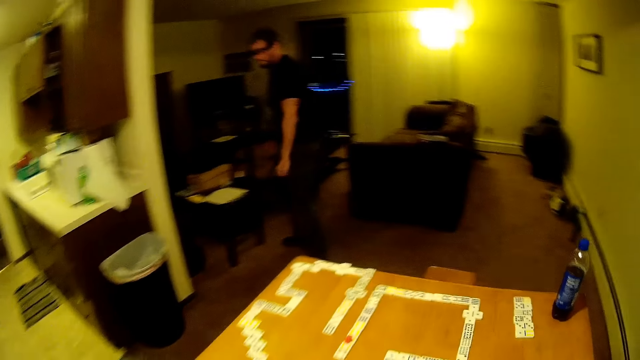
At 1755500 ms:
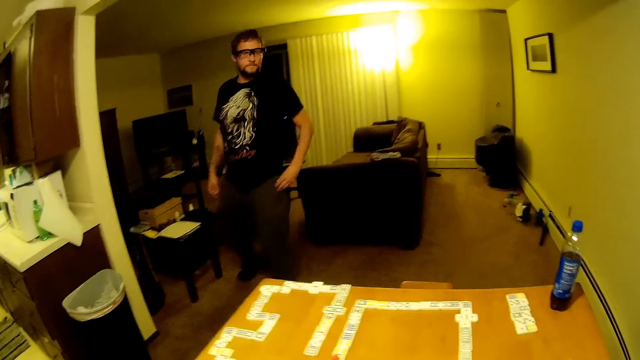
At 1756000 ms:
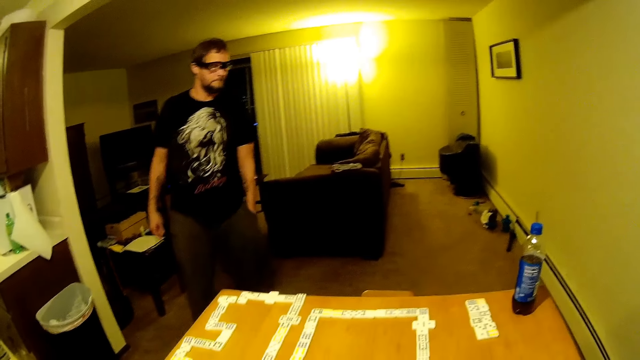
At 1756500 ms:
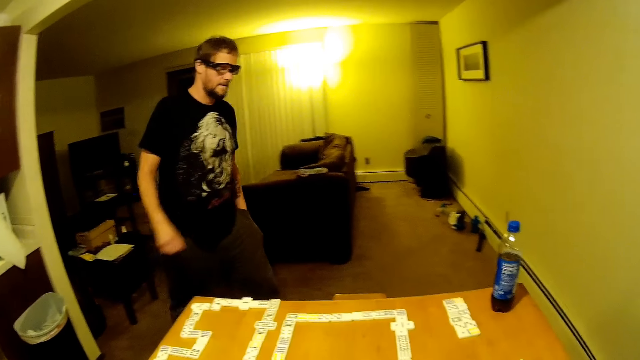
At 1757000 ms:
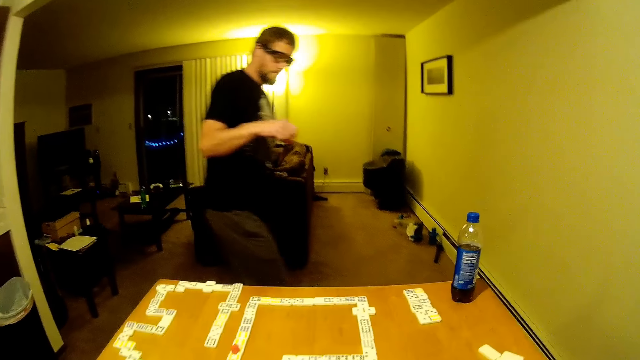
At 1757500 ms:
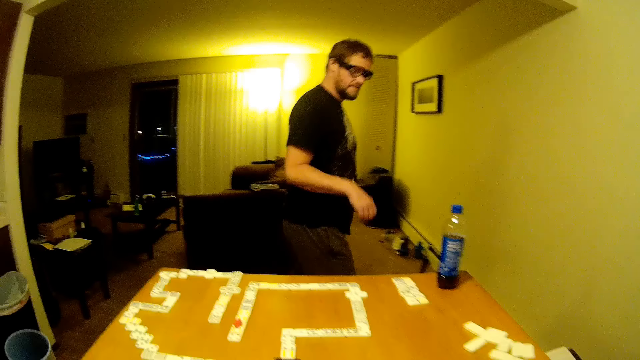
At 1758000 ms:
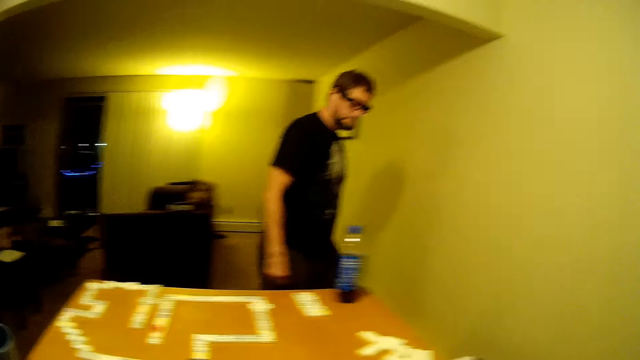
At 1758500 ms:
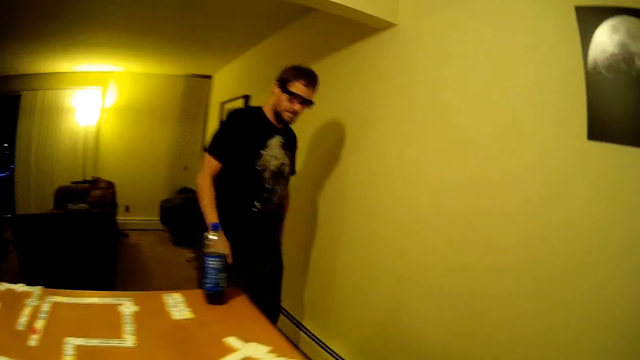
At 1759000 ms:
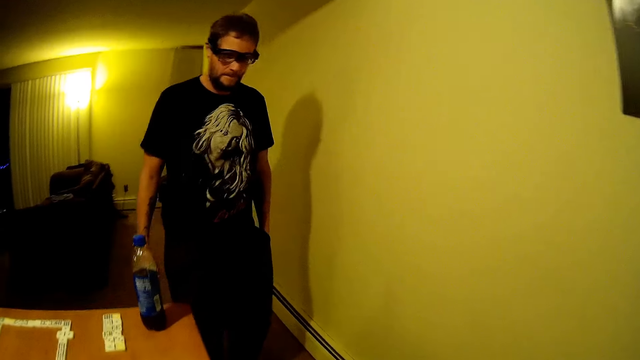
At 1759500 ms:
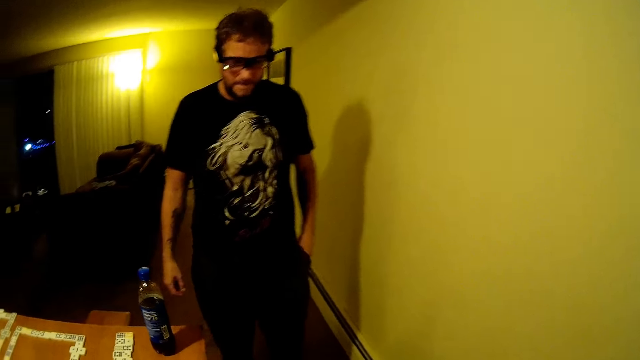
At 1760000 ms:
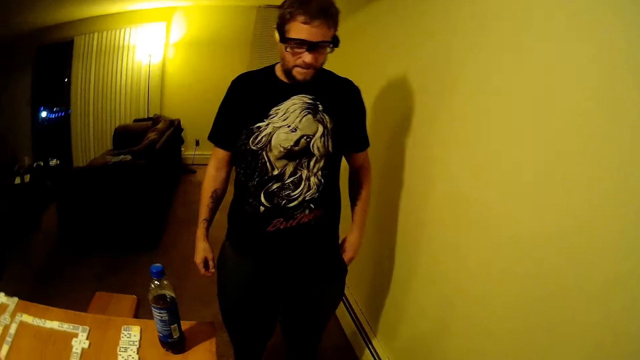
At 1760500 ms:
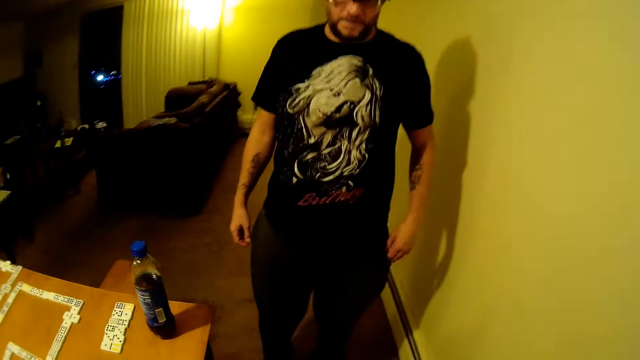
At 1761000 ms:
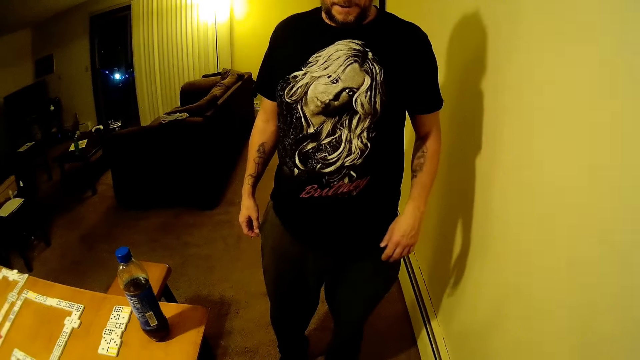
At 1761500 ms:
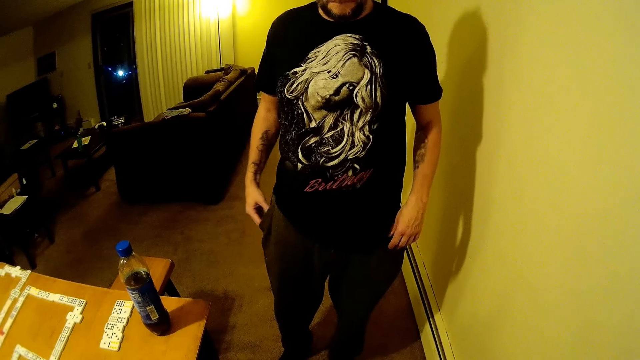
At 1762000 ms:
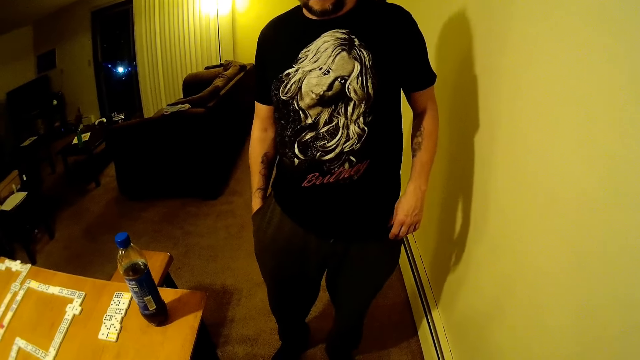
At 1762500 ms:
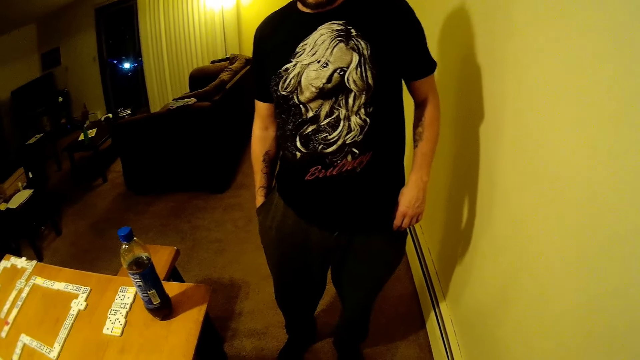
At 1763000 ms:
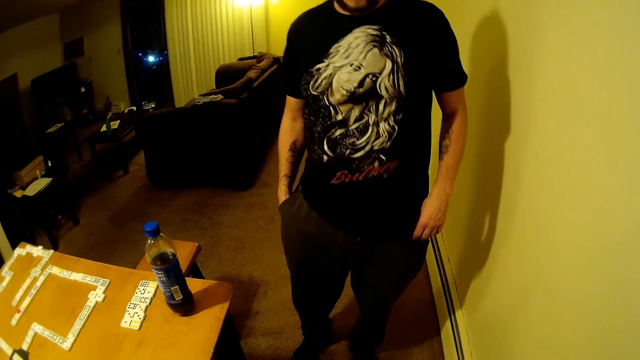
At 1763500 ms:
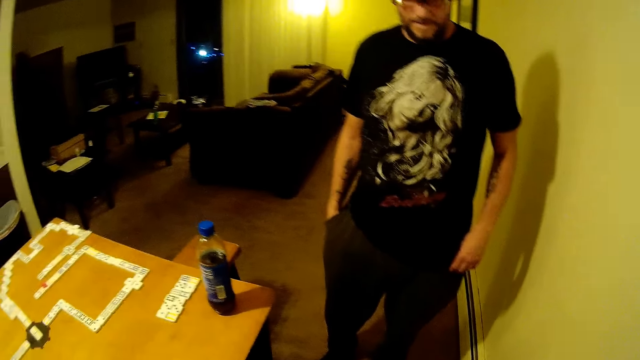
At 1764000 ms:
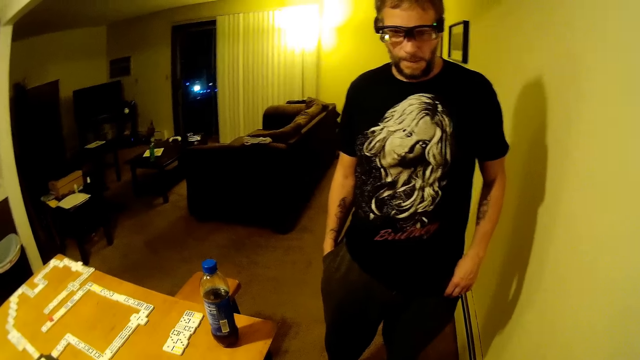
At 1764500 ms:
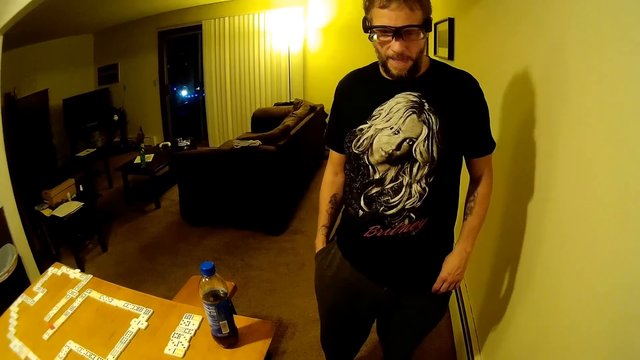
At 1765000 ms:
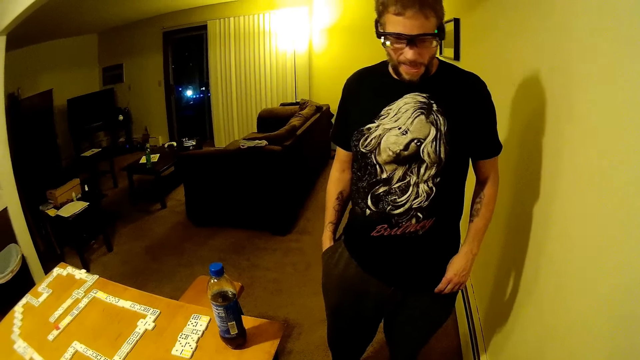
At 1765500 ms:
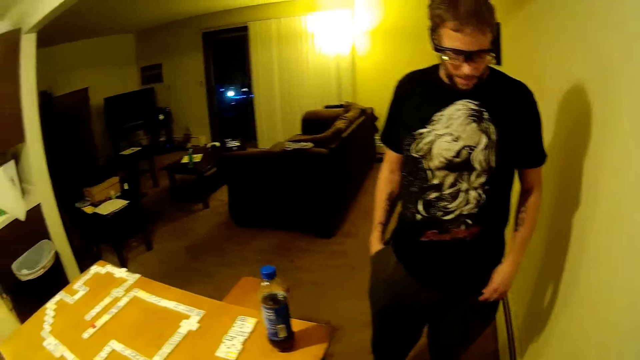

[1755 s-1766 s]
The camera wearer looks around. A man walks around. The camera wearer talks to the man.

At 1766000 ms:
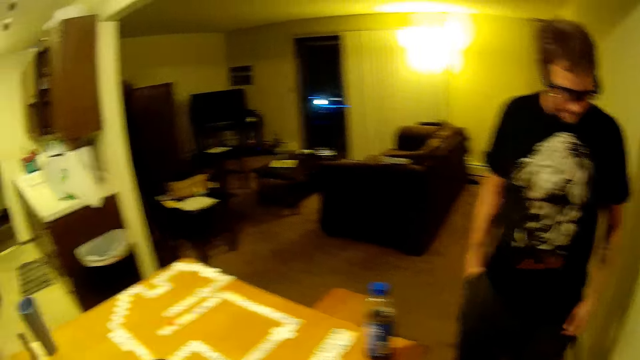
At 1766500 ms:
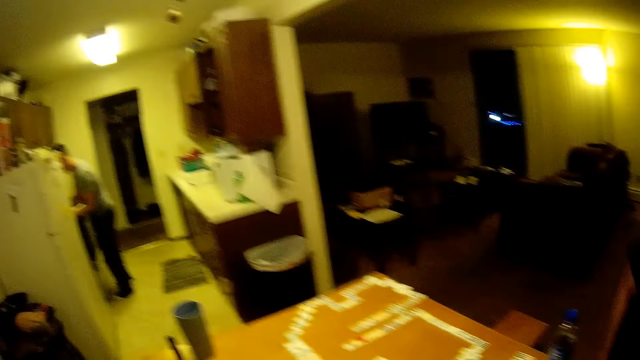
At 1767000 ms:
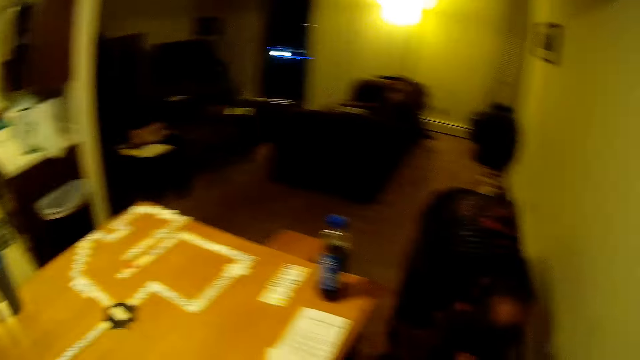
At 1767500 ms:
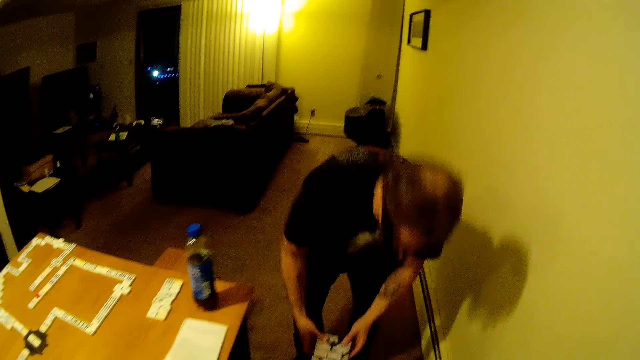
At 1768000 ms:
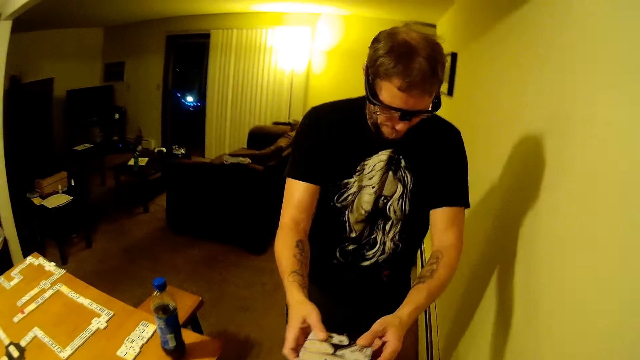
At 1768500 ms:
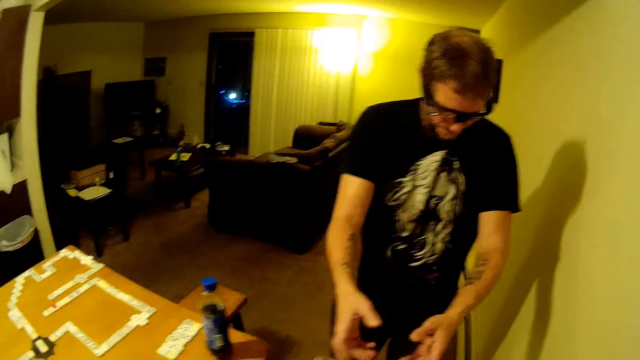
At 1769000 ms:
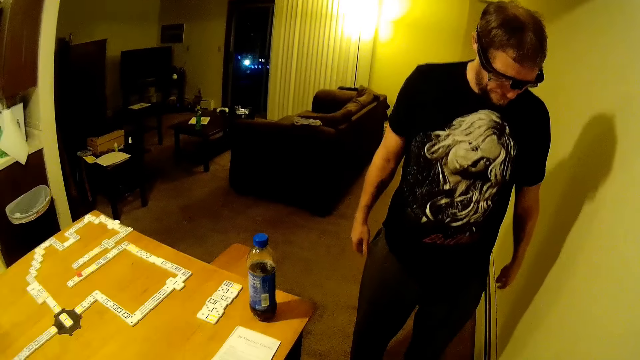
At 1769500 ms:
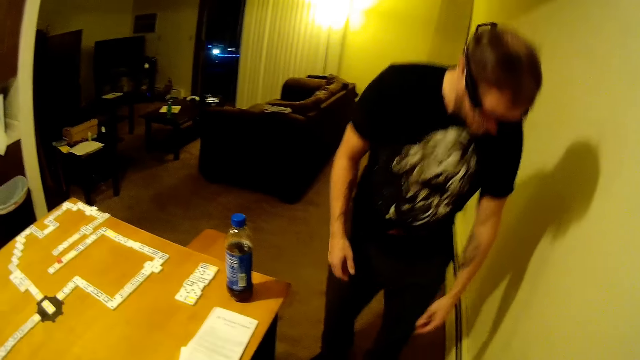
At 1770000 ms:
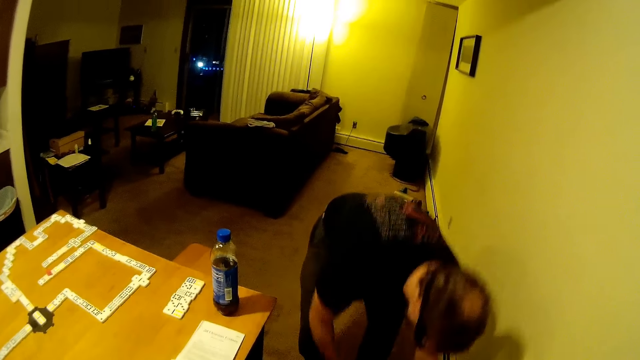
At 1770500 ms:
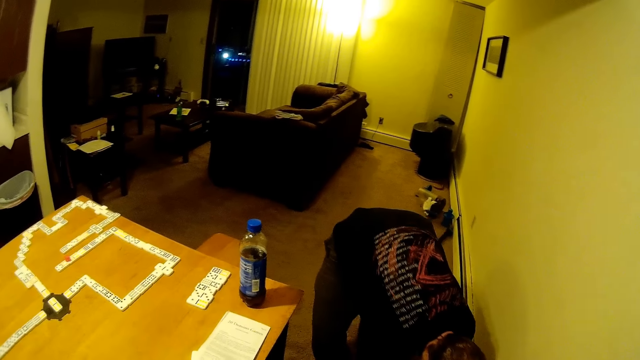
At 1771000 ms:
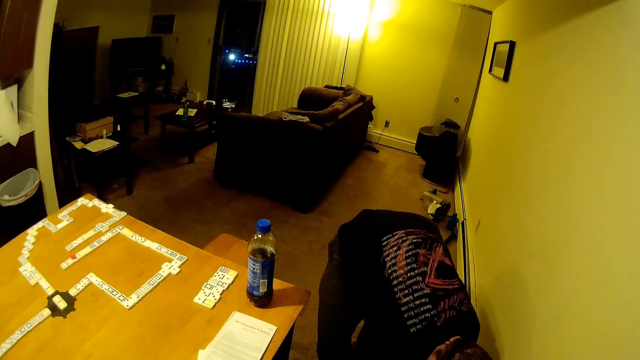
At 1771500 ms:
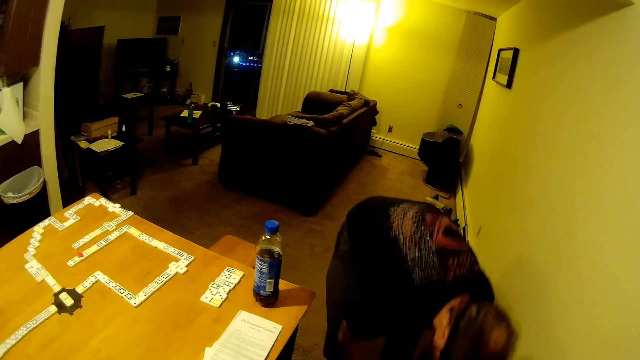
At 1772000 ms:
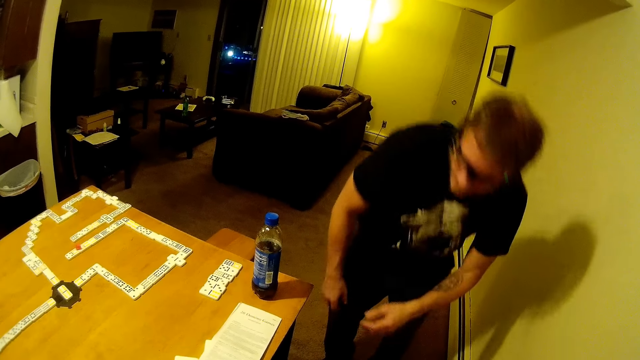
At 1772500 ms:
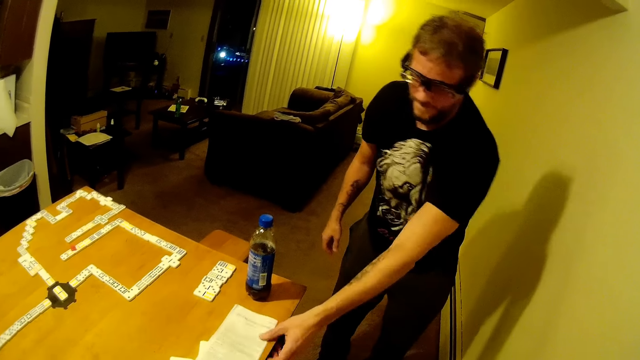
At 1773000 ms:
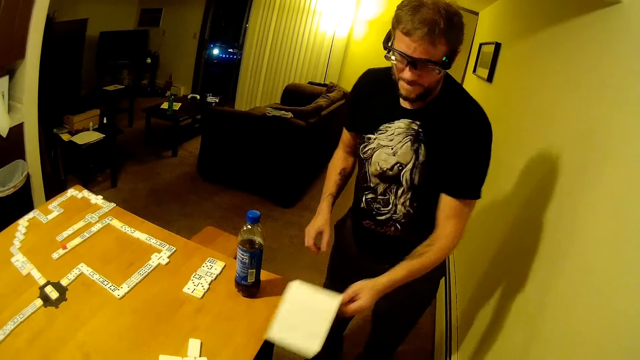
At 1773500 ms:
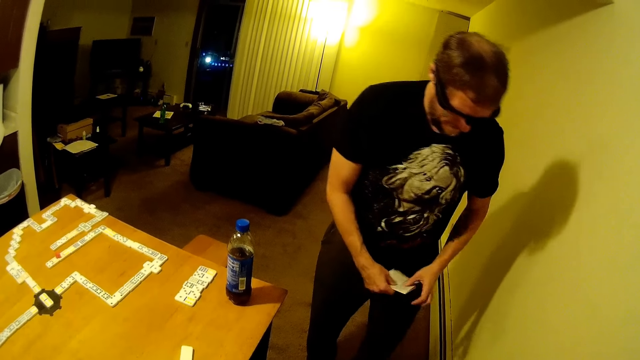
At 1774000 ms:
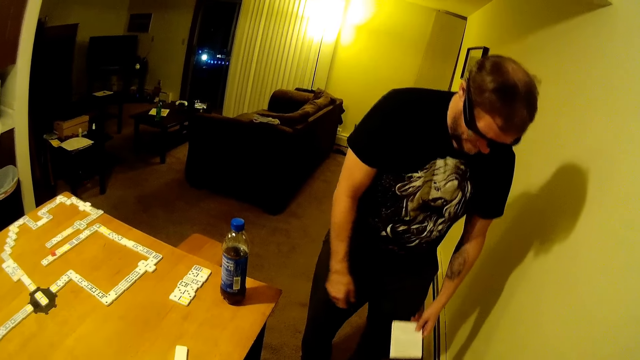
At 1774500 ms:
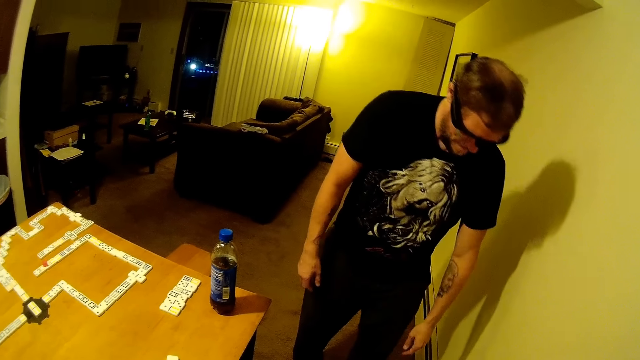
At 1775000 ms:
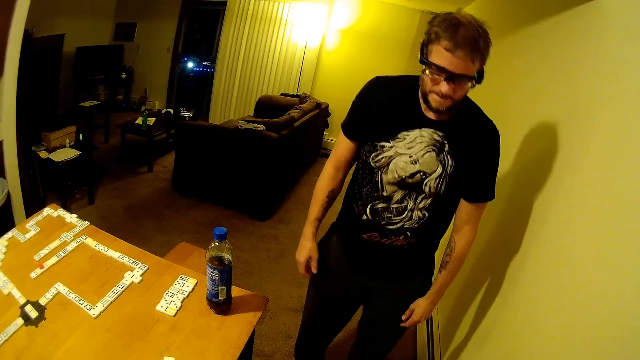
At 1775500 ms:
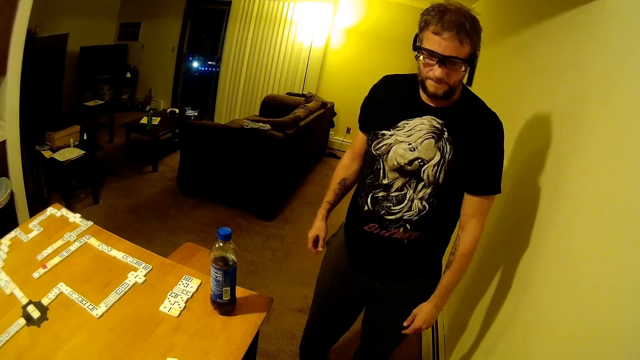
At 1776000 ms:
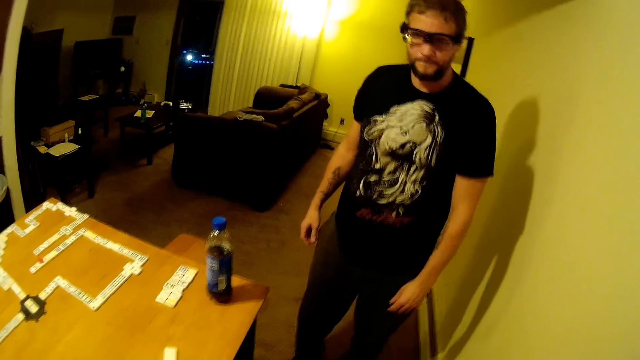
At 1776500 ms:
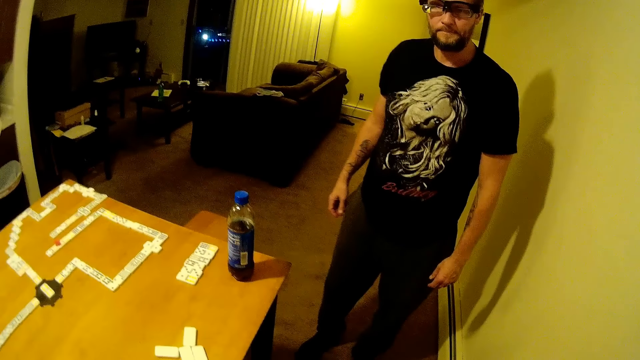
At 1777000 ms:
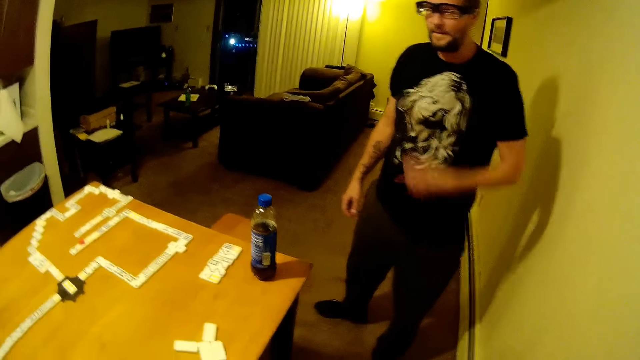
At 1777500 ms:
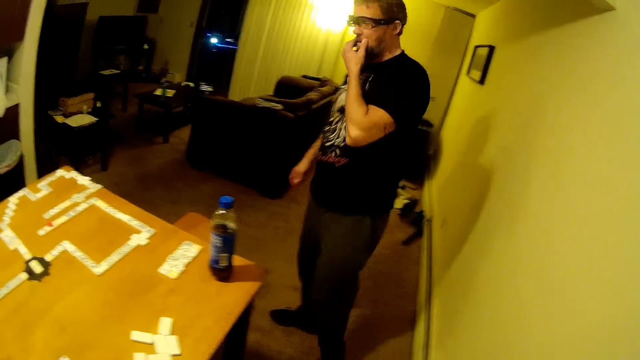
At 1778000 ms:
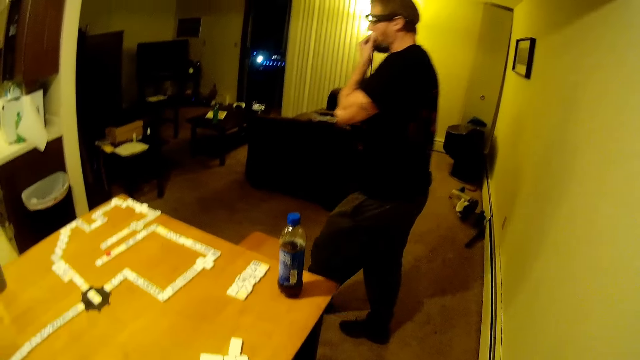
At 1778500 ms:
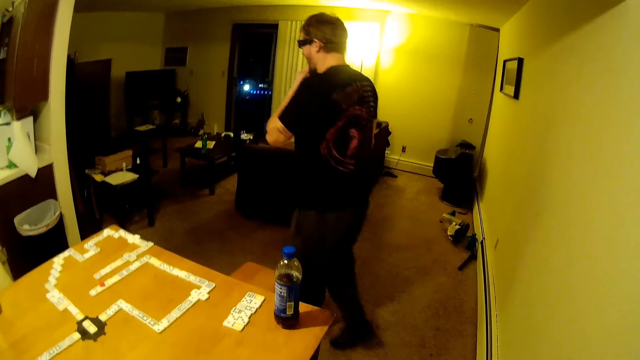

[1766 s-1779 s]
A man collects something. The man picks up the paper, folds the paper, throws the paper on the floor and drops the paper down. The camera wearer looks around. The man walks around and wipes his face.
